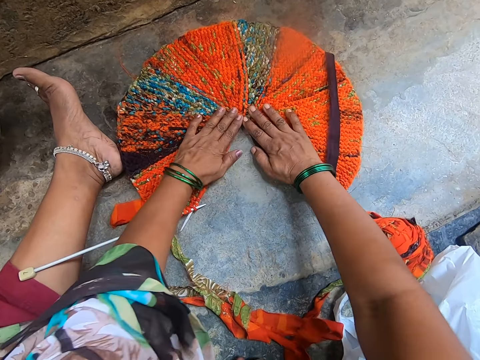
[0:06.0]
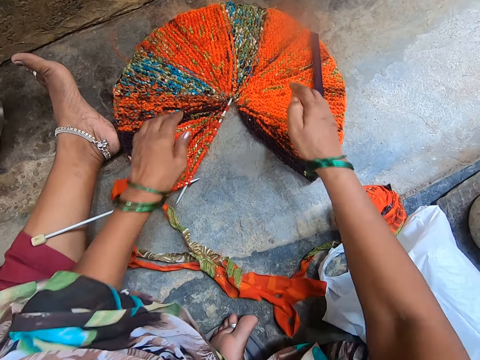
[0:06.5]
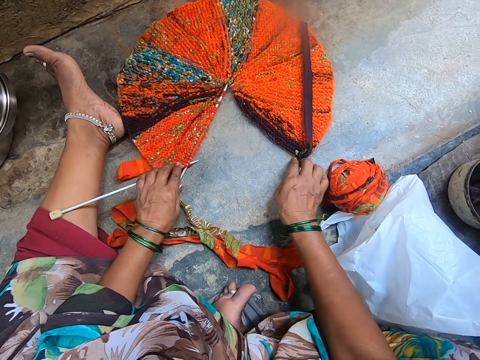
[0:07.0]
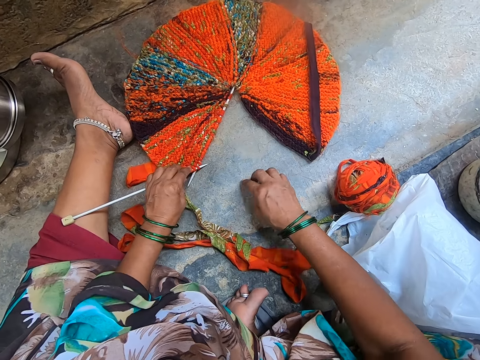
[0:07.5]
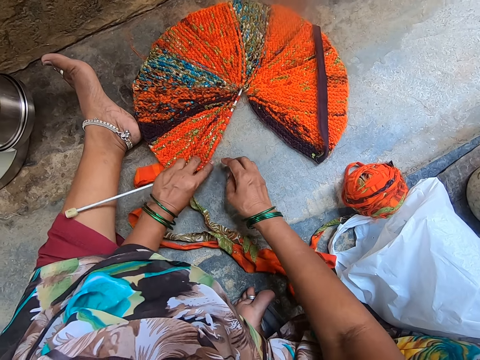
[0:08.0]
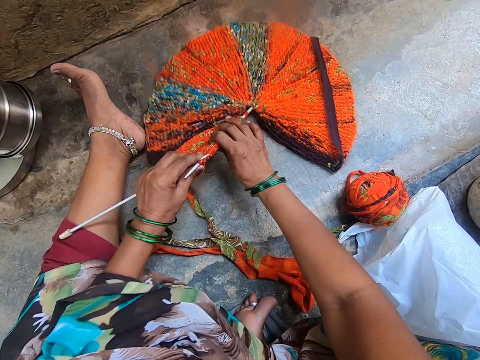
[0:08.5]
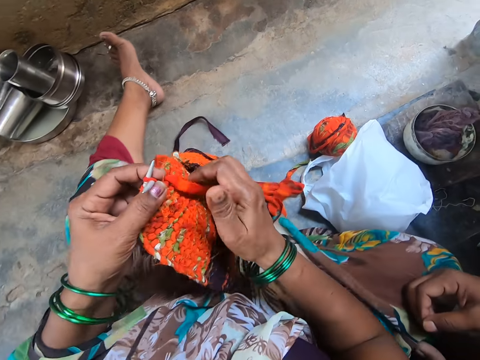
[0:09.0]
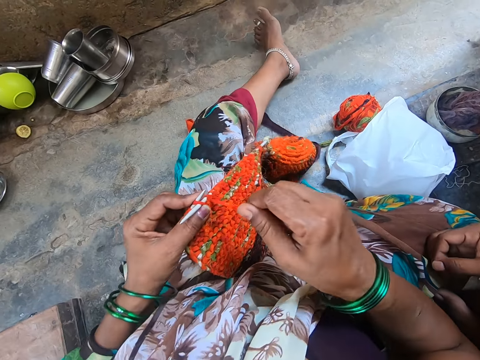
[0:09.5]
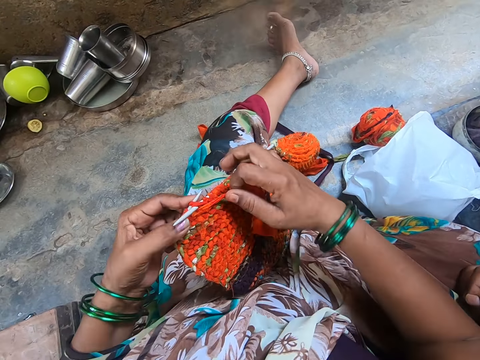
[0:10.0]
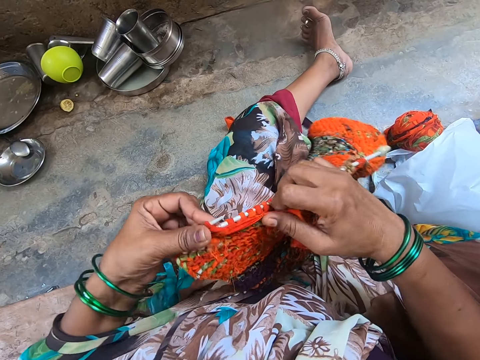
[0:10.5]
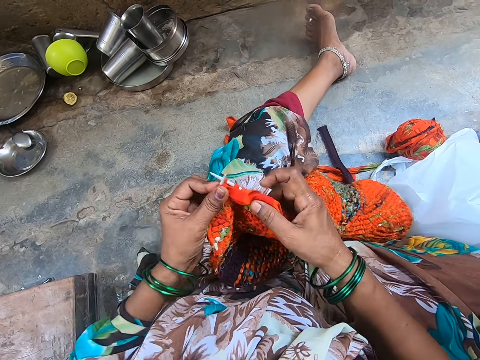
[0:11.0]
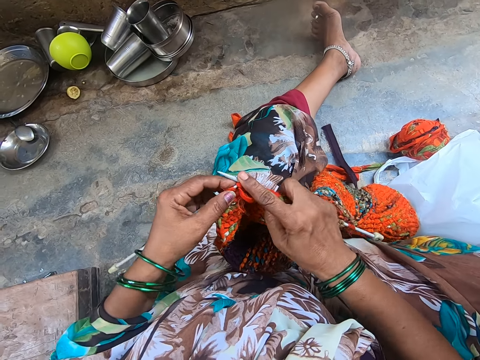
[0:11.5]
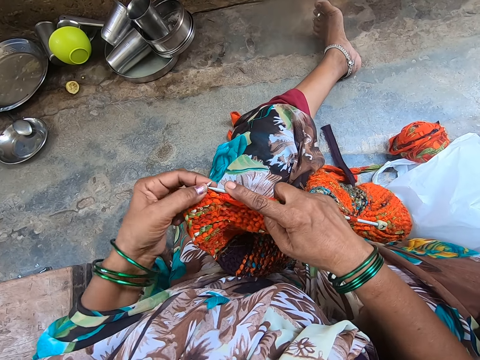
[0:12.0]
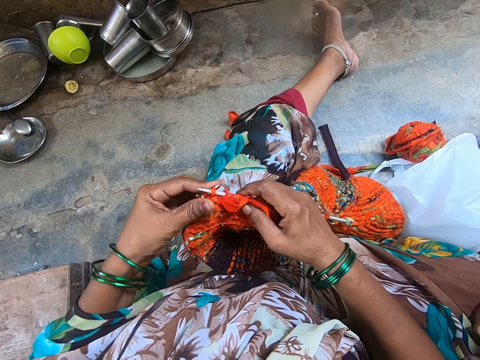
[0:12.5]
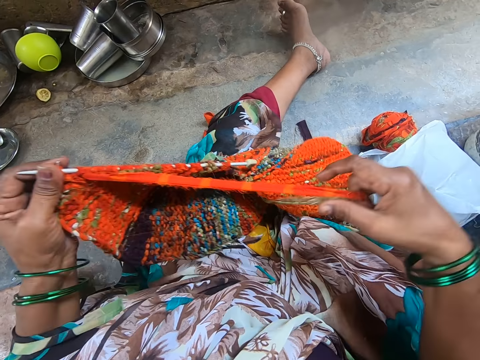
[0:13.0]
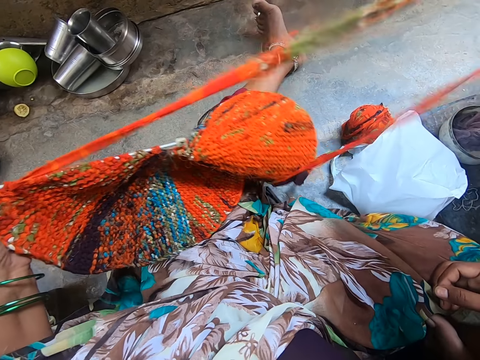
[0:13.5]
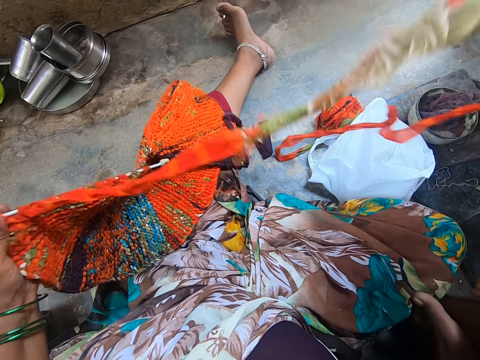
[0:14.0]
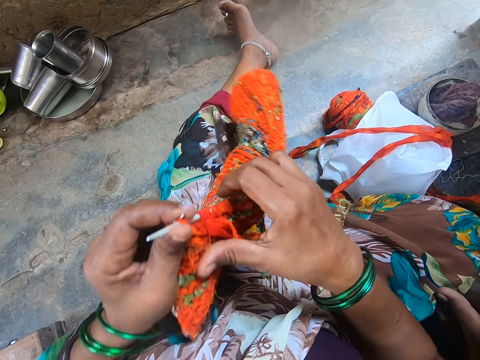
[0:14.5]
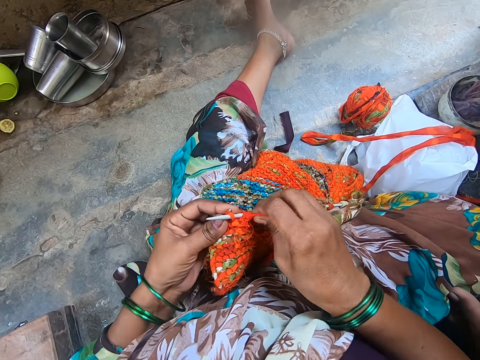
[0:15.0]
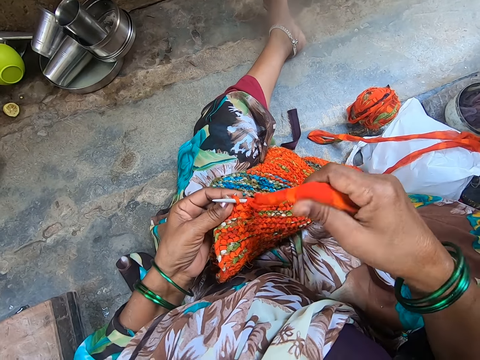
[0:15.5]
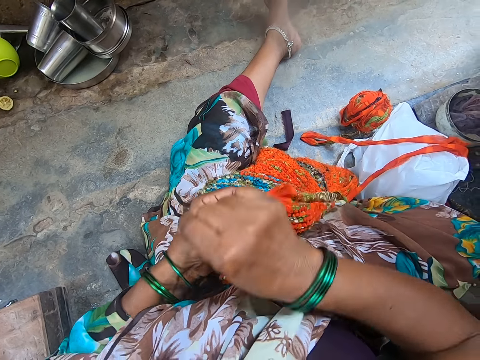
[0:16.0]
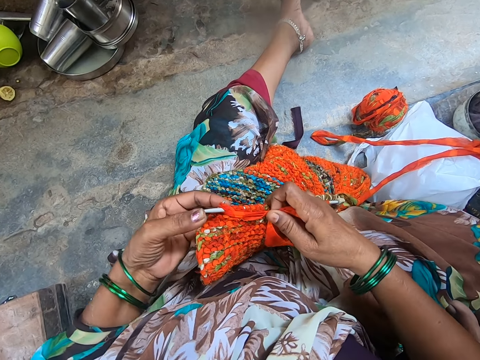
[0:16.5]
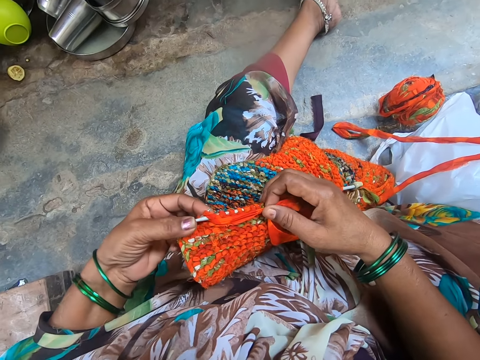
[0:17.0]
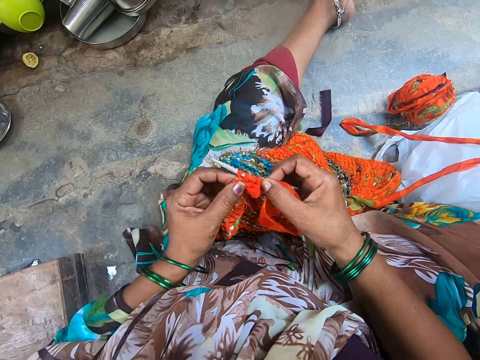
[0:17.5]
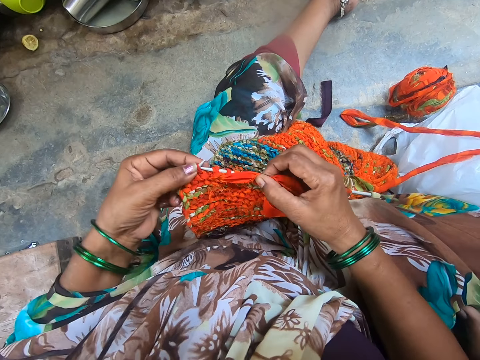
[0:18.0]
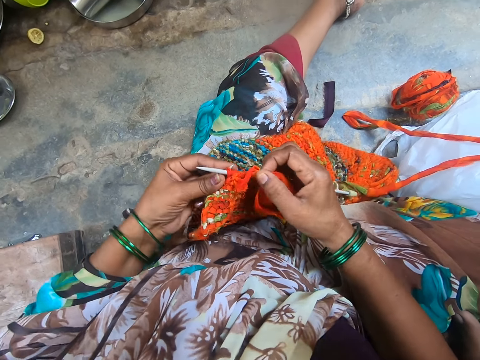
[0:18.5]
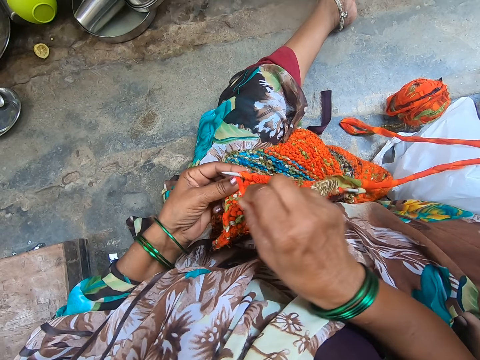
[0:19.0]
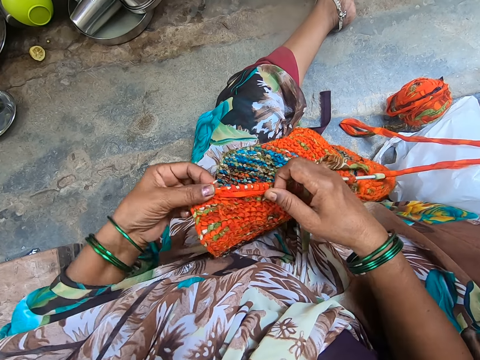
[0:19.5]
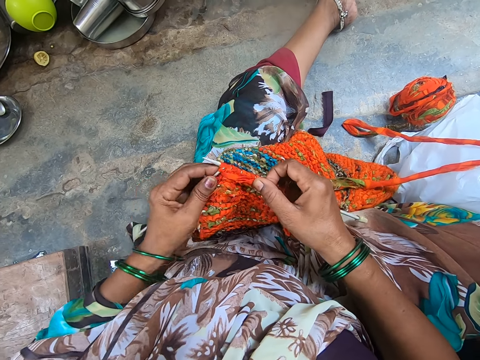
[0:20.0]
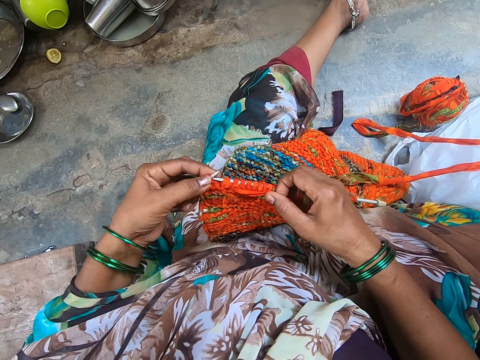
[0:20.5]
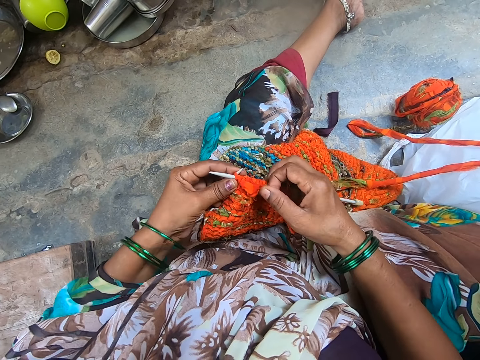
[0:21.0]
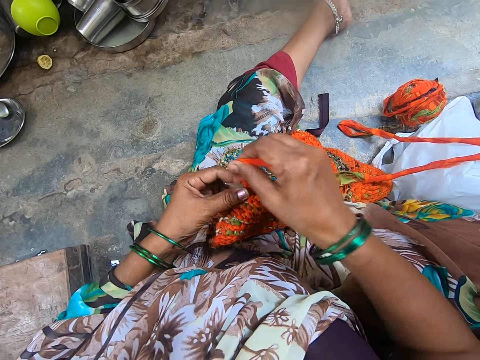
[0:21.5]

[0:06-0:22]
The camera wearer adjusts the piece of cloth. She converses with a person. She picks up the knit fabric from the floor by the knitting needles with both her hands. The person holds the cloth. The camera wearer knits the piece of cloth. She wraps yarn around the knitting needles and pulls the yarn. She knits the fabric with yarn and the knitting needles.

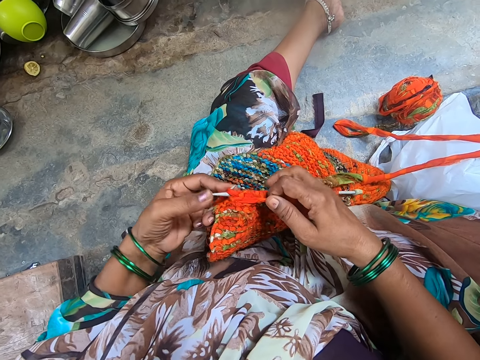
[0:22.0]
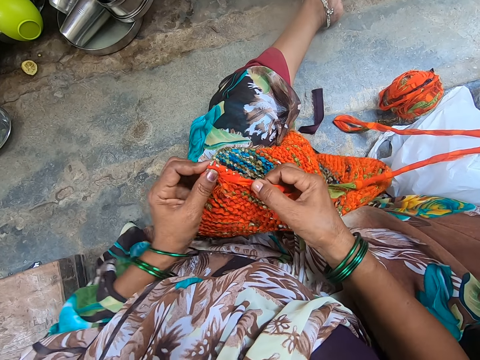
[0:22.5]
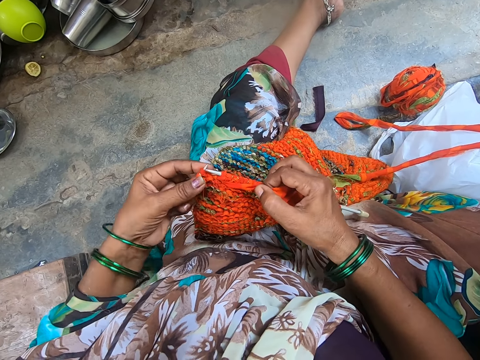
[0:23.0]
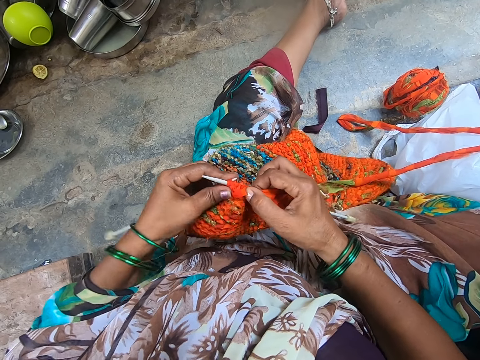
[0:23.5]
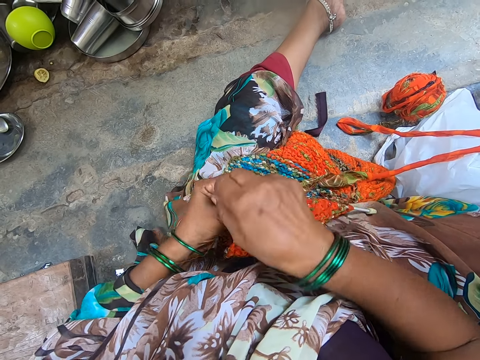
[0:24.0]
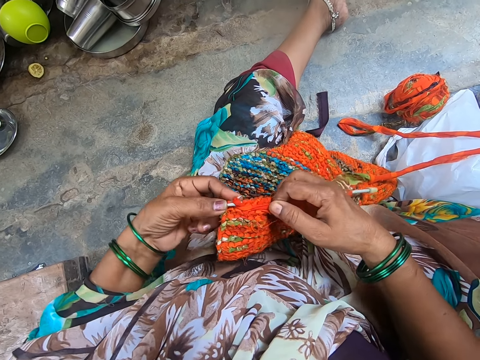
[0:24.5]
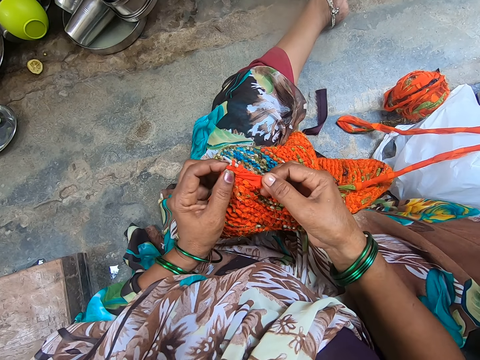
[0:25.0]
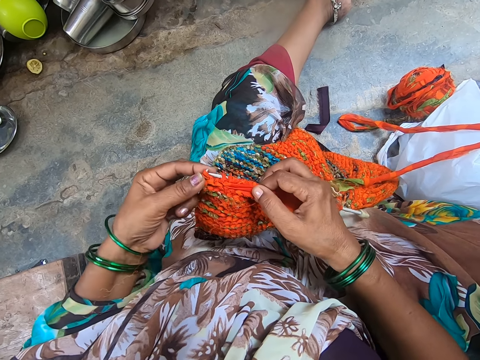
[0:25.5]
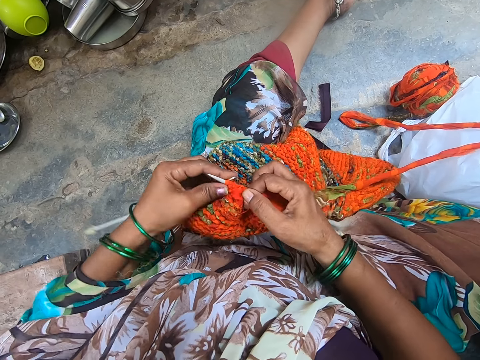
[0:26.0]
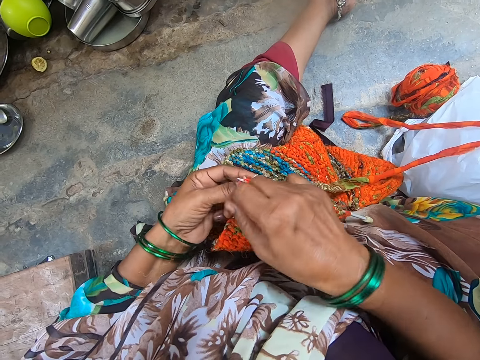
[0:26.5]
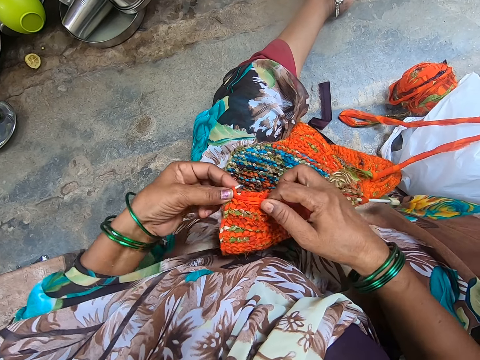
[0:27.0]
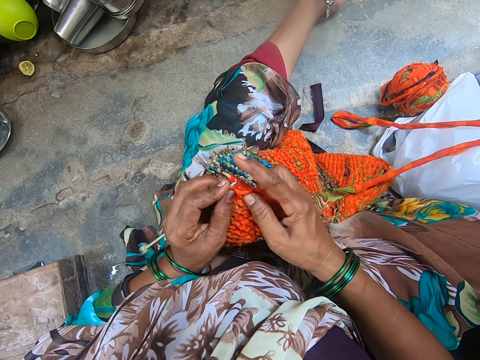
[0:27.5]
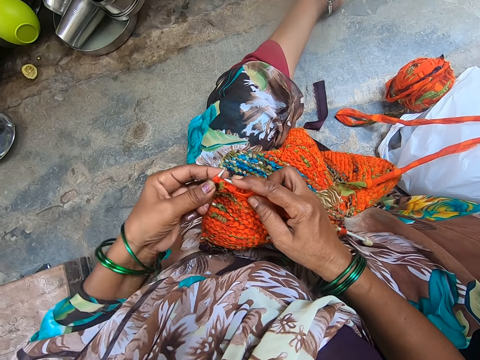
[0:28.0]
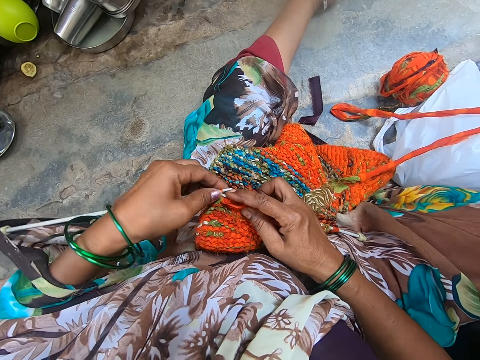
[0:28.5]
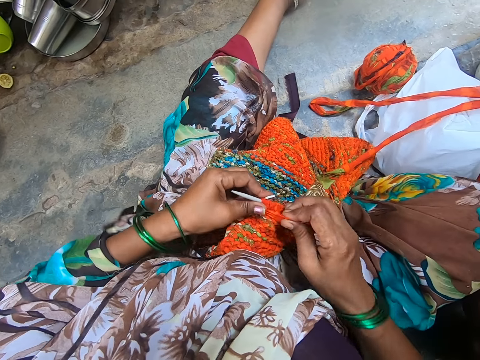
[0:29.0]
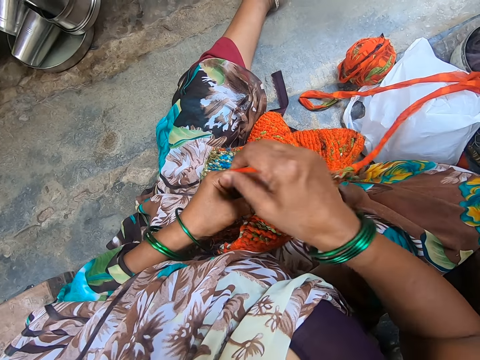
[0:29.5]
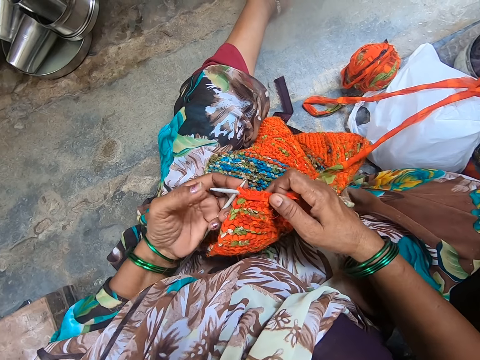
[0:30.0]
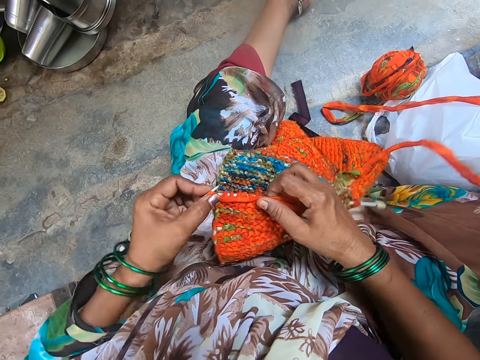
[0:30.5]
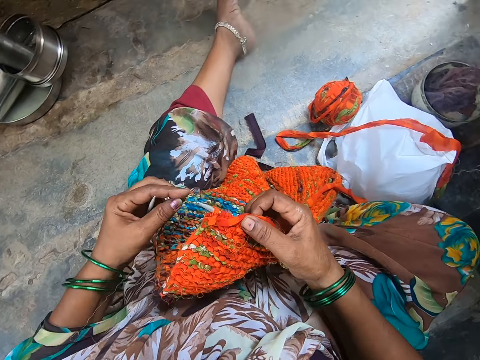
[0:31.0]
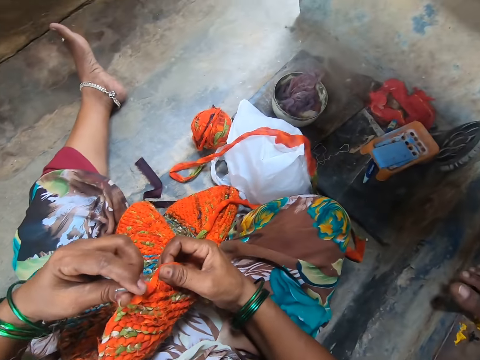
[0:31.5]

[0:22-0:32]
The camera wearer interacts with a man. They knit the fabric with yarn and the knitting needles.
